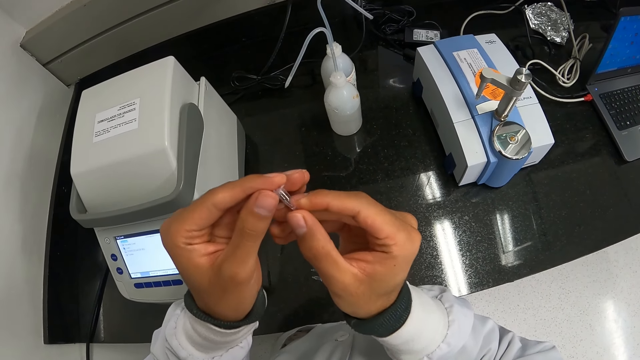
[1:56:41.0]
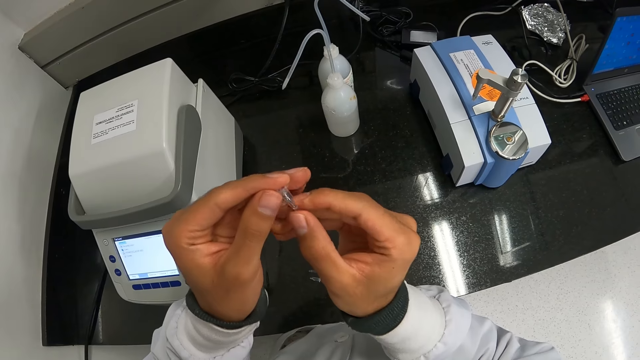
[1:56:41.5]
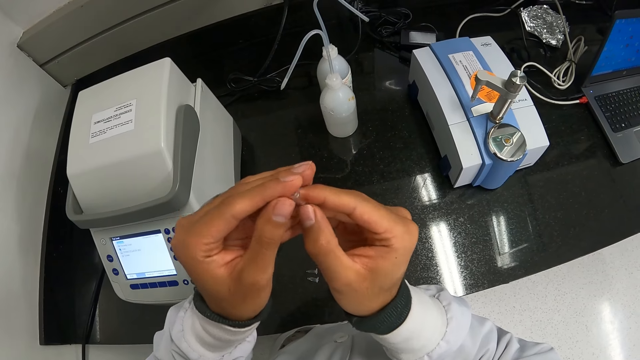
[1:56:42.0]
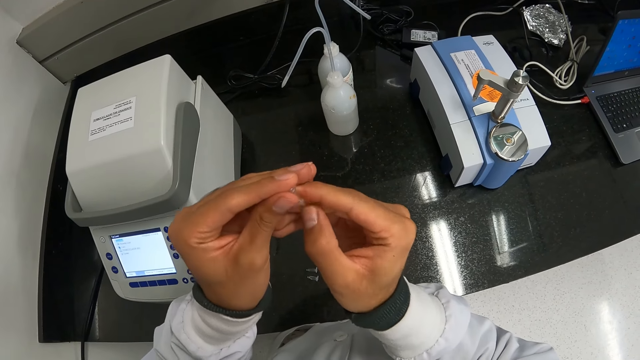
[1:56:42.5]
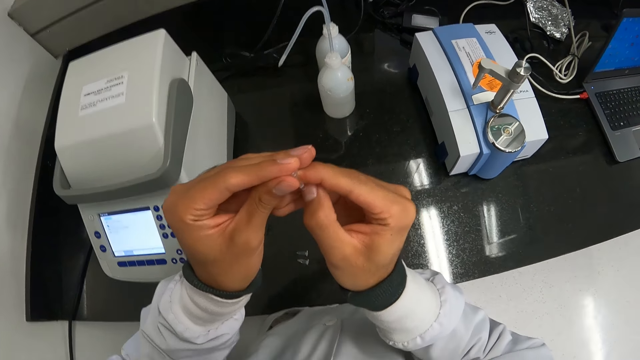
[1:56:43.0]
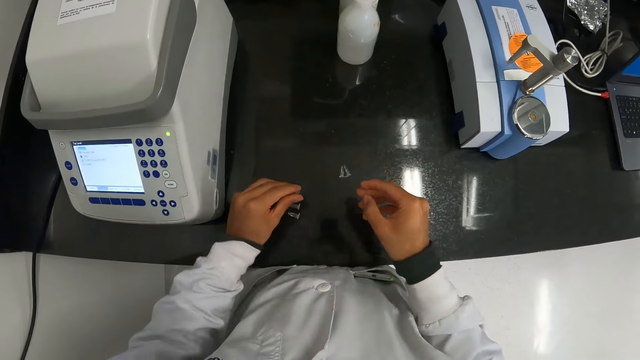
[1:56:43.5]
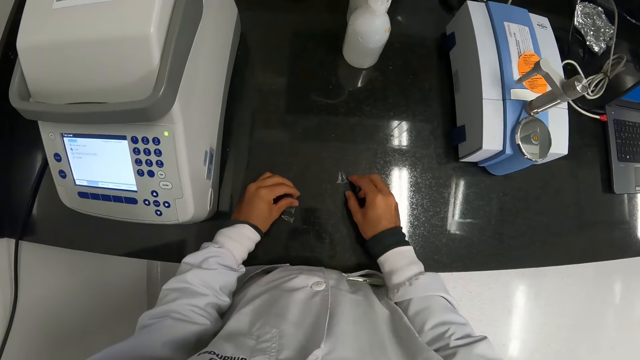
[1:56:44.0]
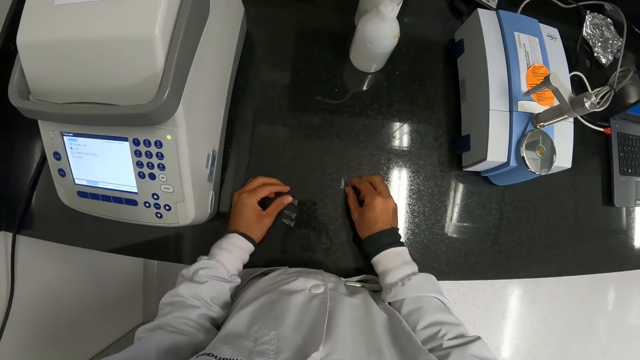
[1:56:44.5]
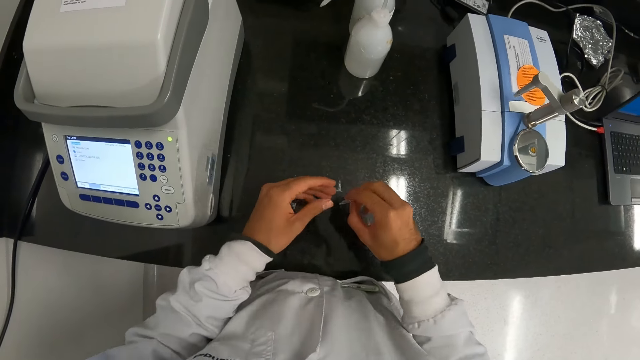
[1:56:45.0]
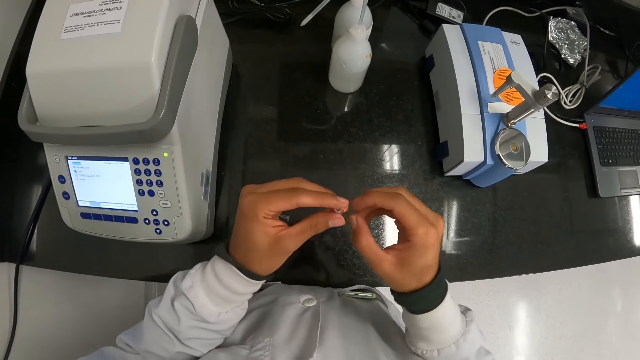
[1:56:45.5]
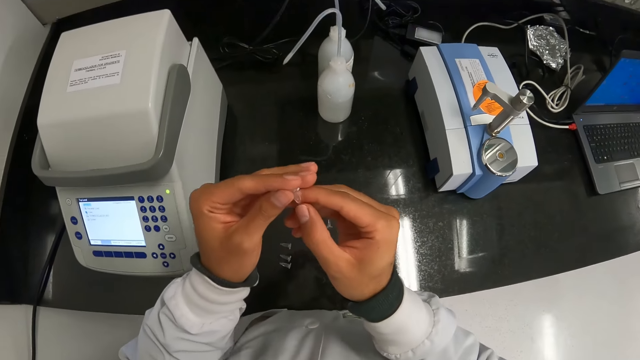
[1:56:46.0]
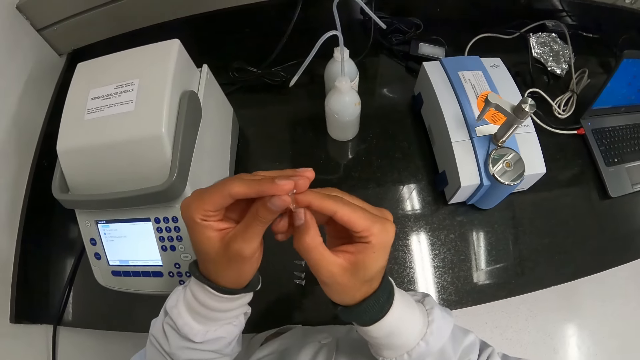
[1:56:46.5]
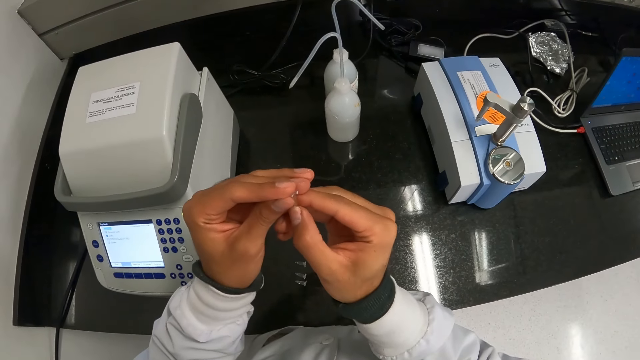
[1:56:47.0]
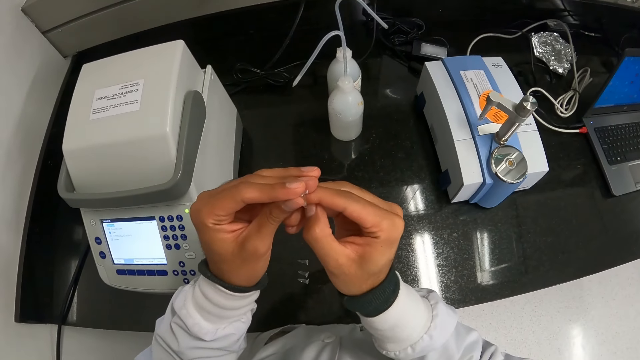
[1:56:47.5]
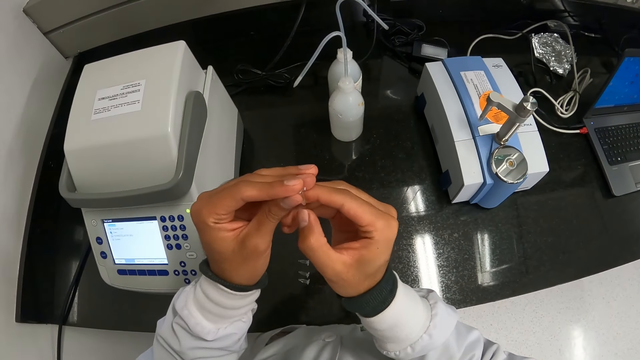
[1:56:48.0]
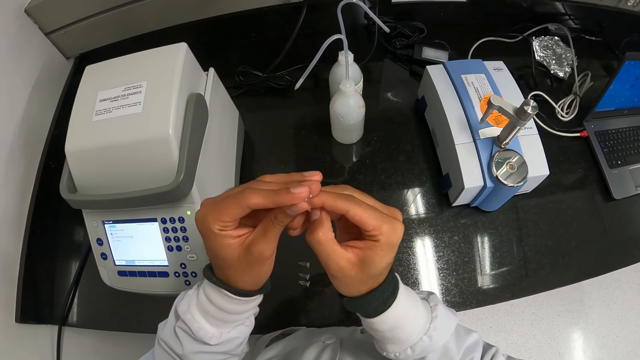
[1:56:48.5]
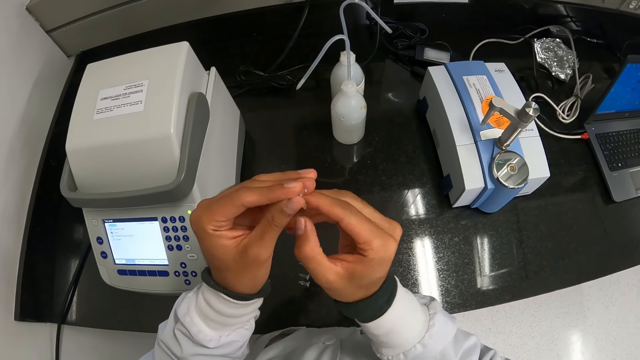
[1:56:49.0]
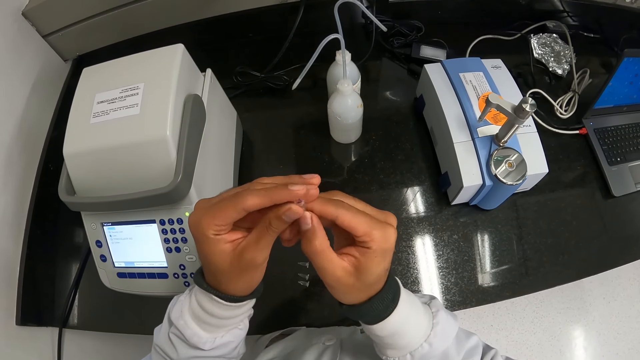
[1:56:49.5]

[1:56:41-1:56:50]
The camera wearer drops the container cover on the counter top with her left hand. She picks the container cover from the counter with her right hand. She holds the container cover with her left hand. She scratches the container cover with her right hand.

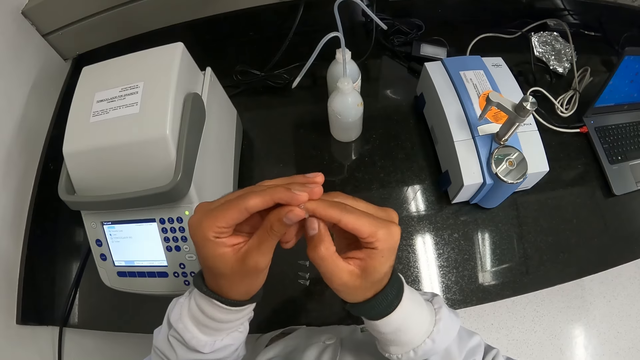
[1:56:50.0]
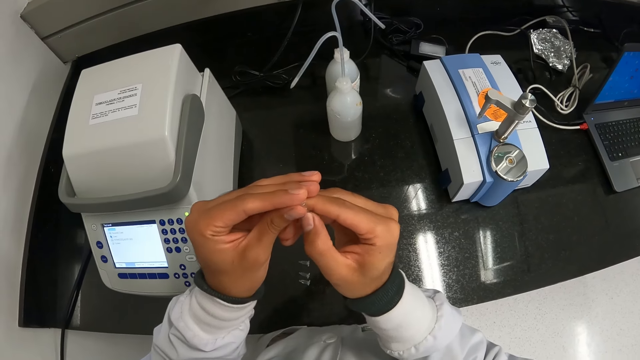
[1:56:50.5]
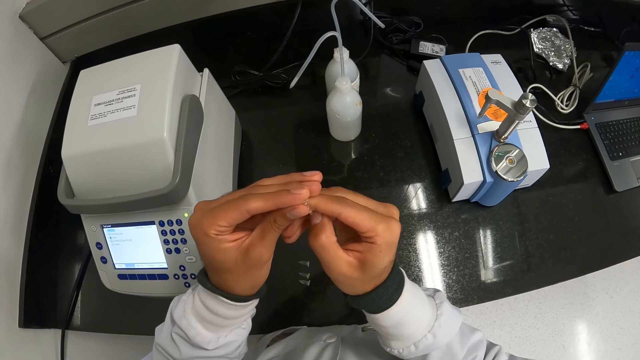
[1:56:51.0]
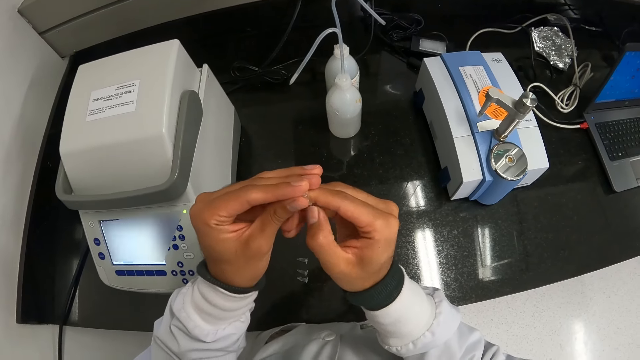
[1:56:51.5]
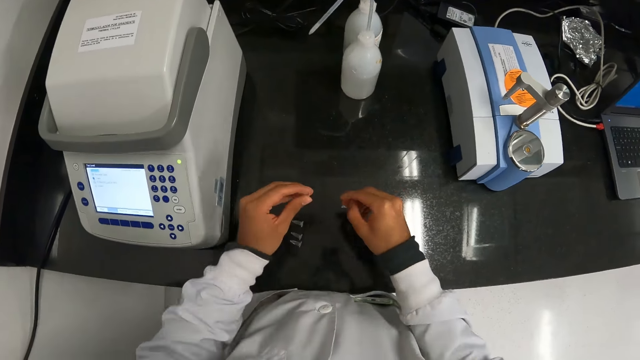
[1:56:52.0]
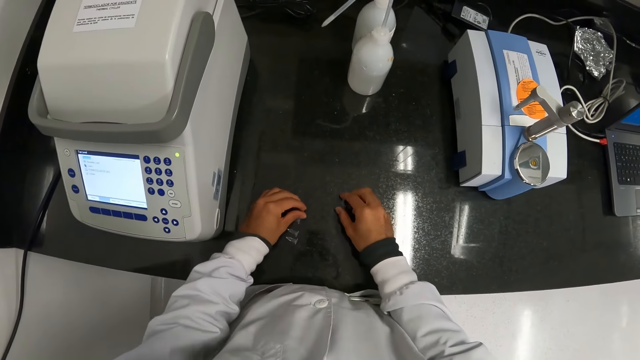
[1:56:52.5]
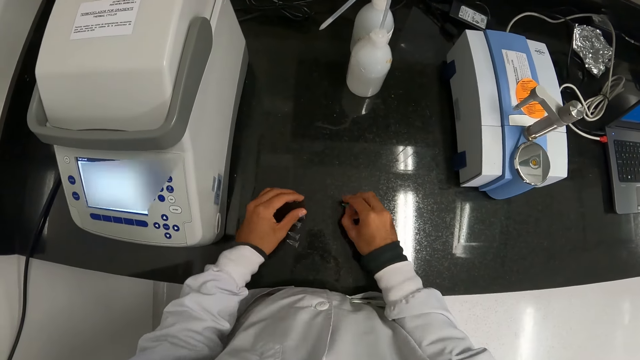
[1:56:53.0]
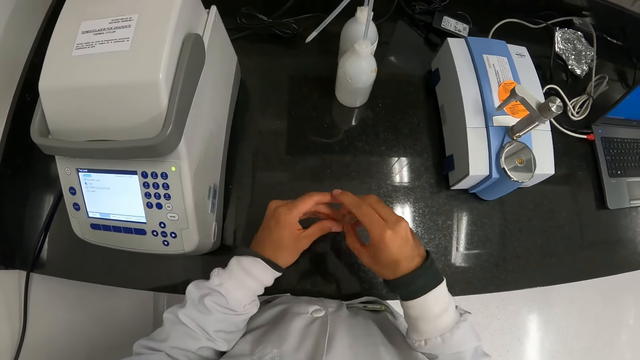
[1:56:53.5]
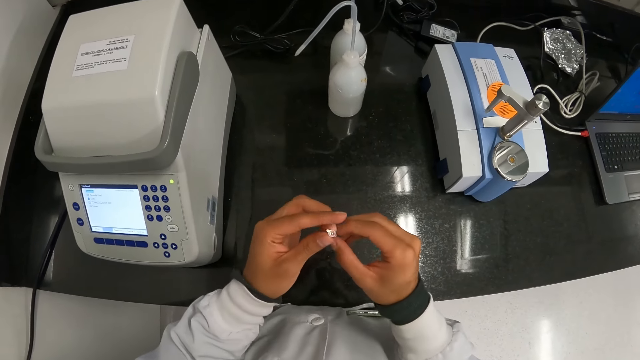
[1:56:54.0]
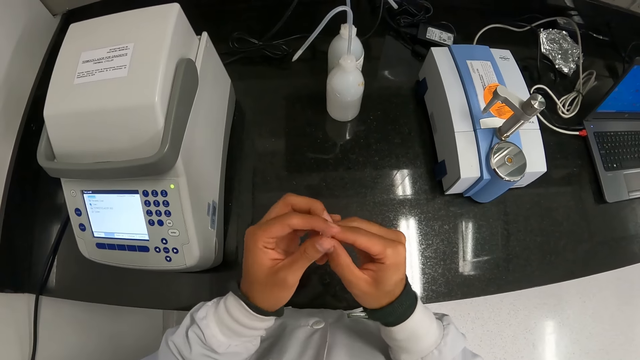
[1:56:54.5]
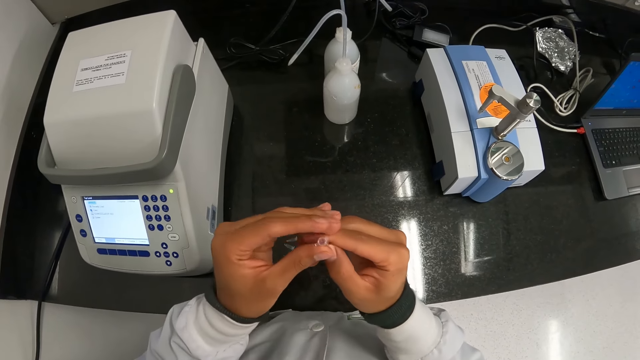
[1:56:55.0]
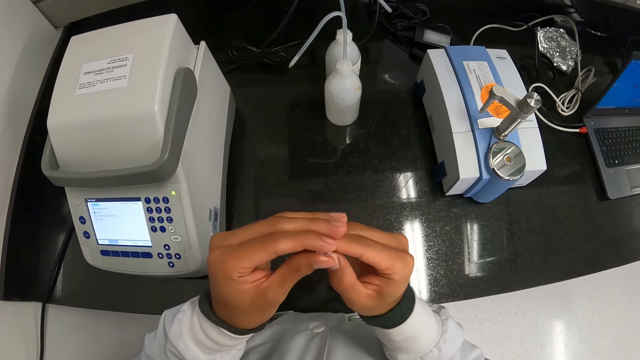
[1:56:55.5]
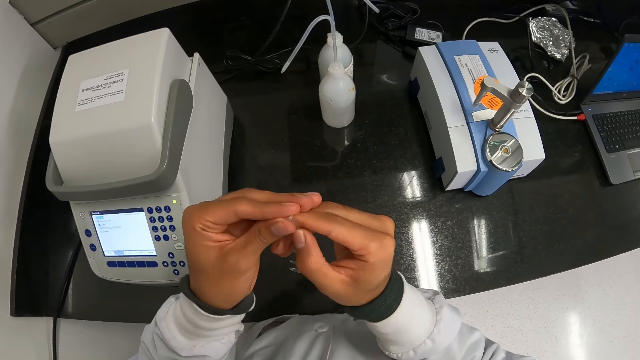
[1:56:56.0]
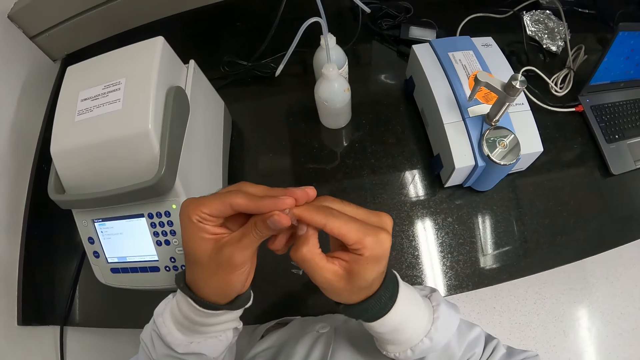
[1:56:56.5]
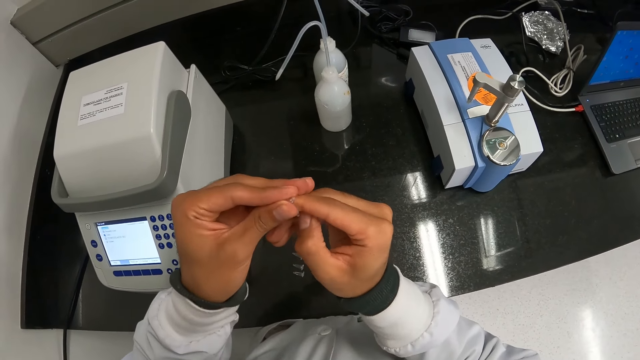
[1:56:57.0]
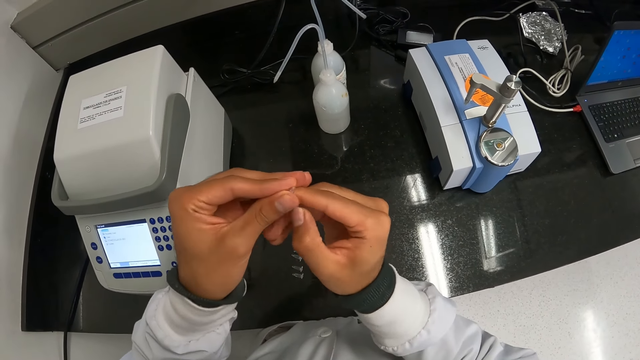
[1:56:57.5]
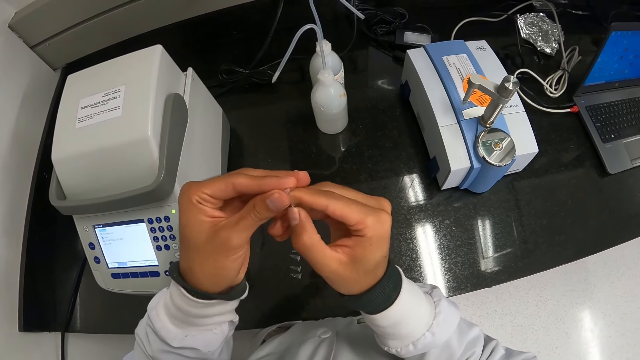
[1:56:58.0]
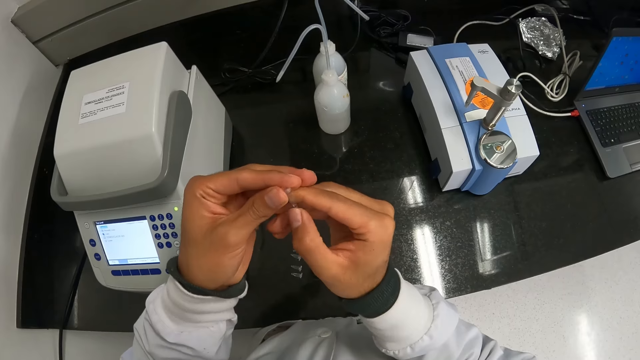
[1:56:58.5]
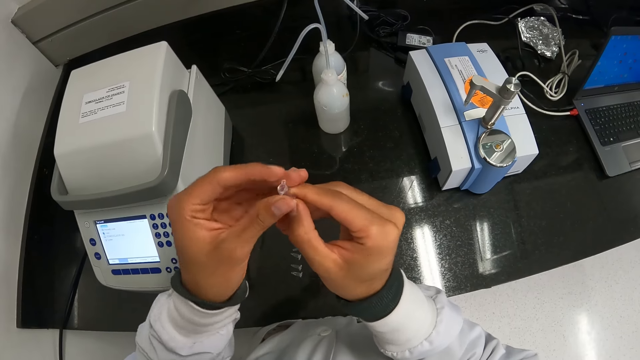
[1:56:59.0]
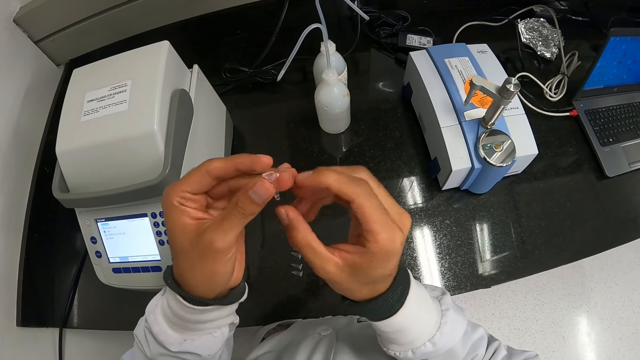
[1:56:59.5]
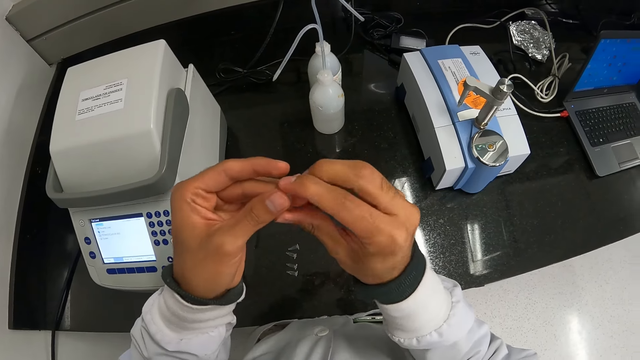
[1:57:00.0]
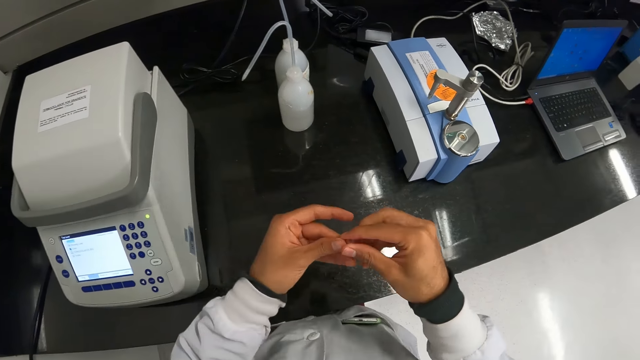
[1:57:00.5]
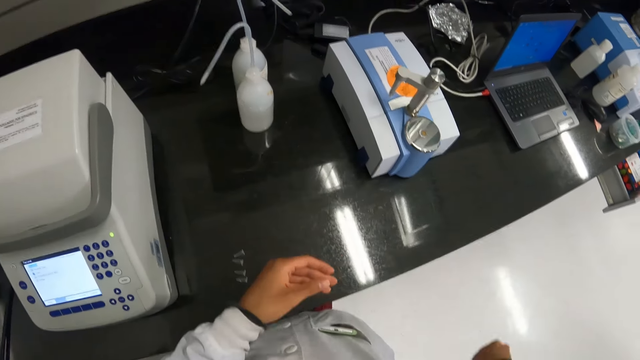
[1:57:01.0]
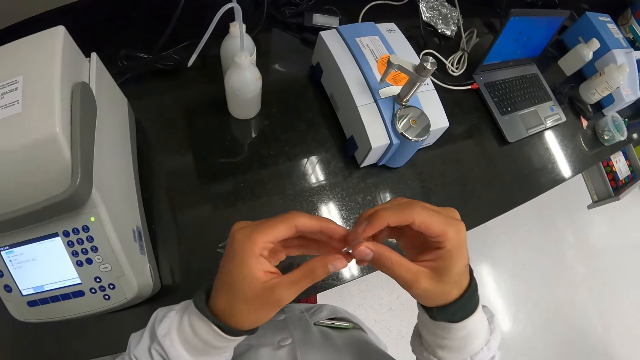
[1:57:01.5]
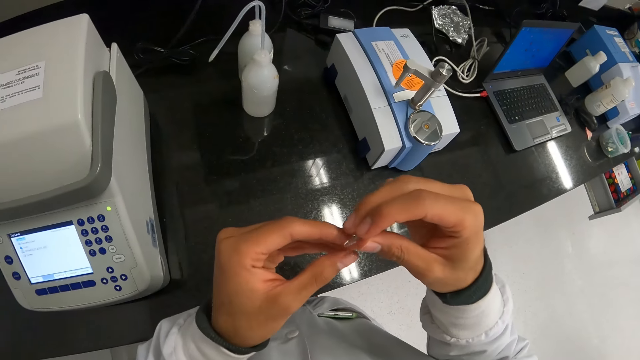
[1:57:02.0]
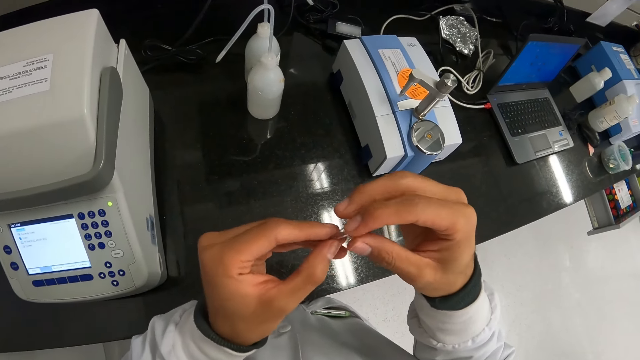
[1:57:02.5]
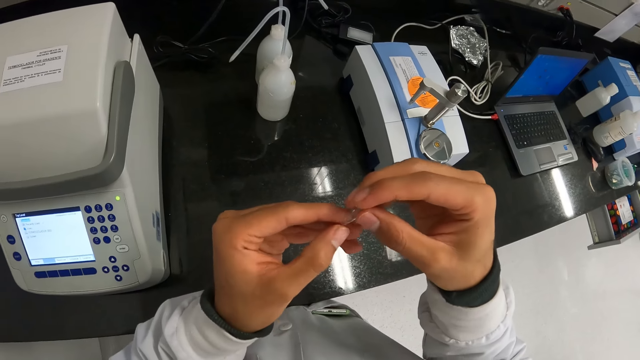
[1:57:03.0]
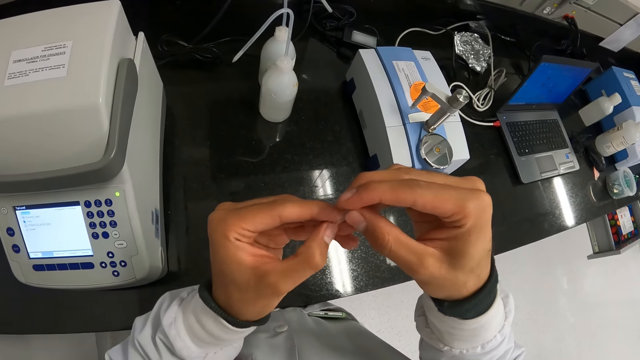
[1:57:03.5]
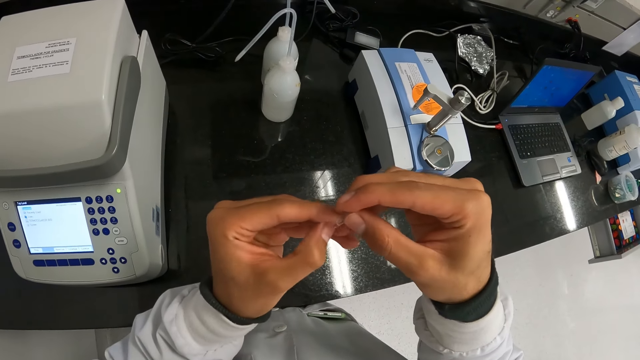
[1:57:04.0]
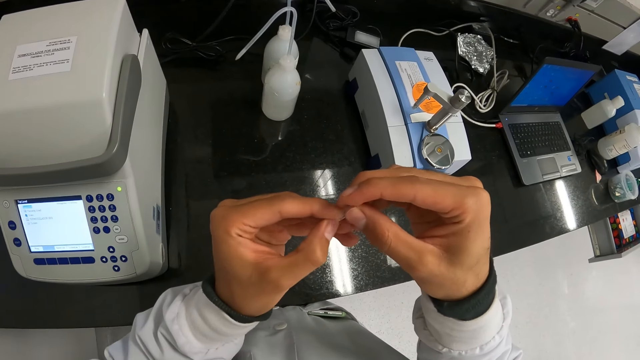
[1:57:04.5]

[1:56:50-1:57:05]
The camera wearer picks a centrifuge tube on a counter. She drops the container cover on the counter top with her left hand. She picks the container cover from the counter with her right hand. She holds the container cover with her left hand. She scratches the container cover with her right hand. She rapidly shakes the centrifuge tube. She scratches shapes on the centrifuge tube.
